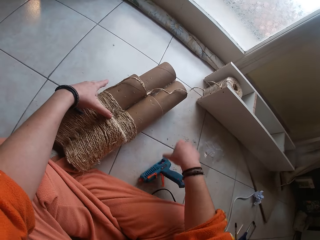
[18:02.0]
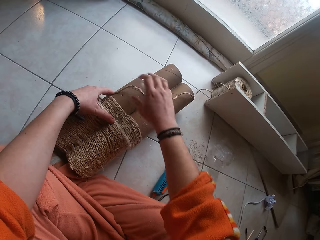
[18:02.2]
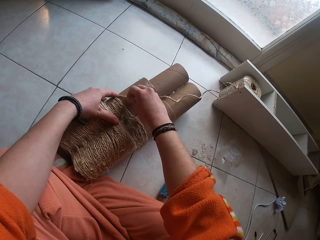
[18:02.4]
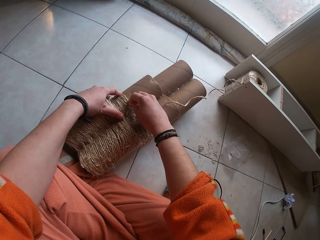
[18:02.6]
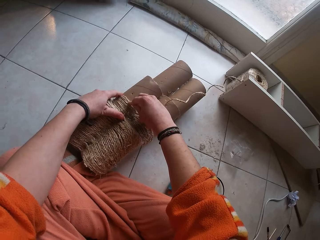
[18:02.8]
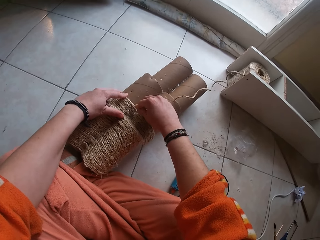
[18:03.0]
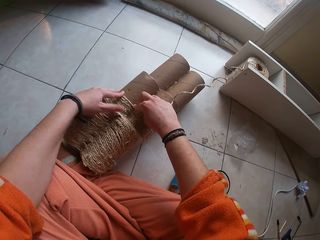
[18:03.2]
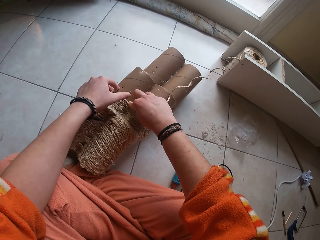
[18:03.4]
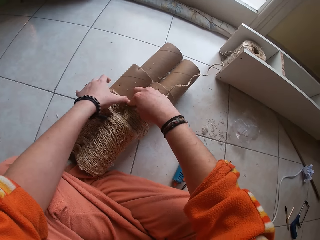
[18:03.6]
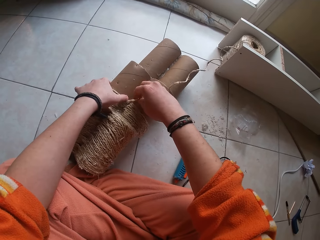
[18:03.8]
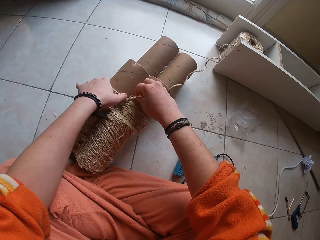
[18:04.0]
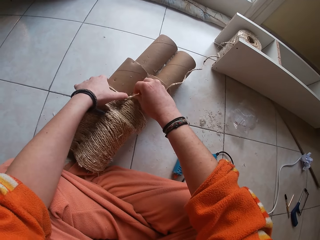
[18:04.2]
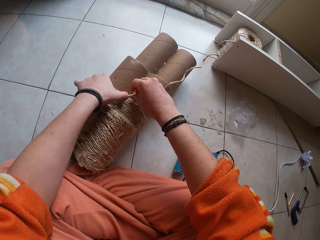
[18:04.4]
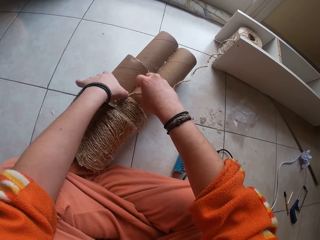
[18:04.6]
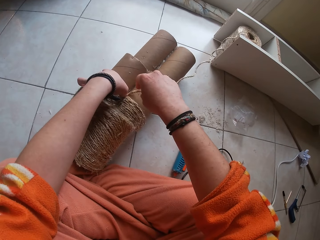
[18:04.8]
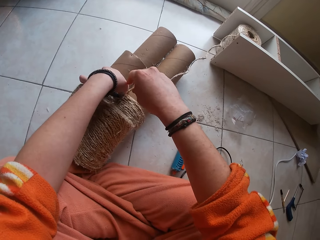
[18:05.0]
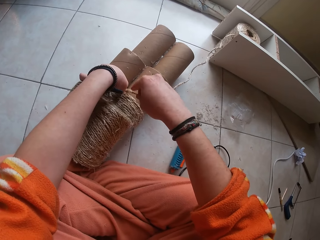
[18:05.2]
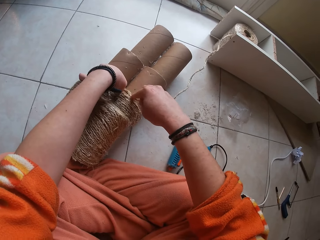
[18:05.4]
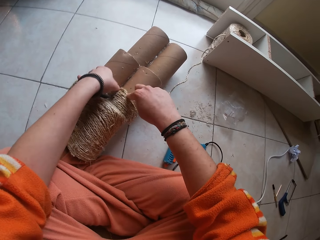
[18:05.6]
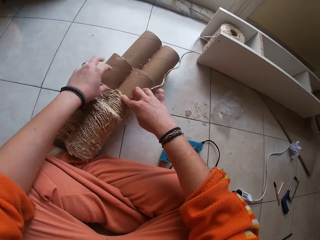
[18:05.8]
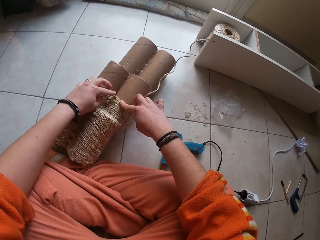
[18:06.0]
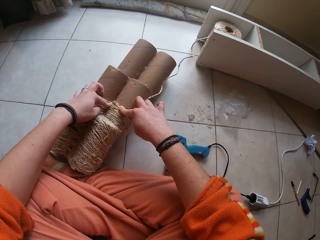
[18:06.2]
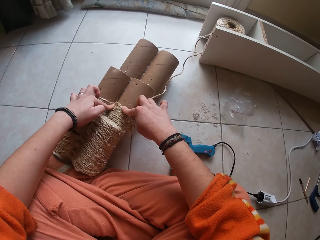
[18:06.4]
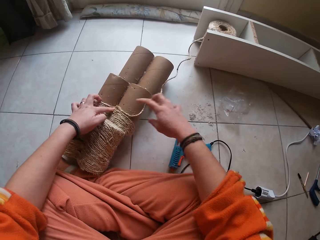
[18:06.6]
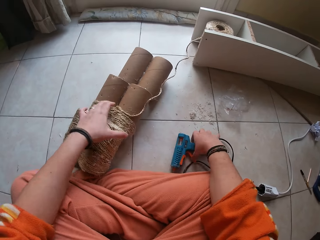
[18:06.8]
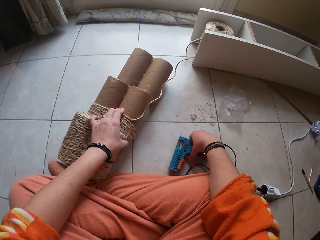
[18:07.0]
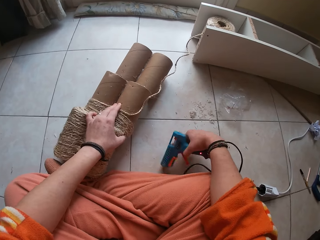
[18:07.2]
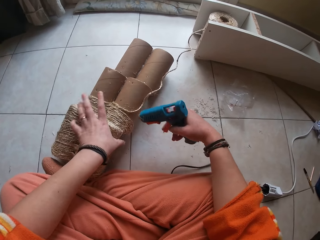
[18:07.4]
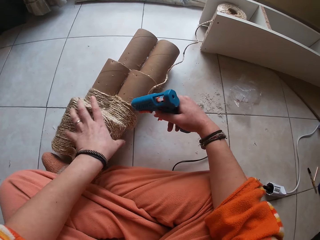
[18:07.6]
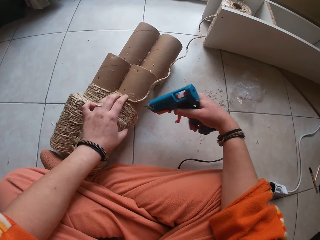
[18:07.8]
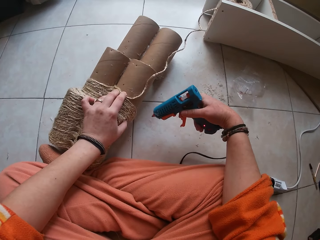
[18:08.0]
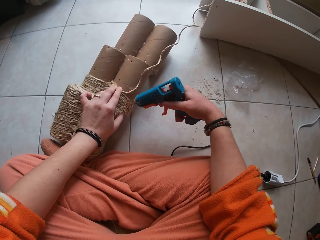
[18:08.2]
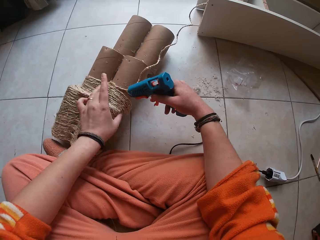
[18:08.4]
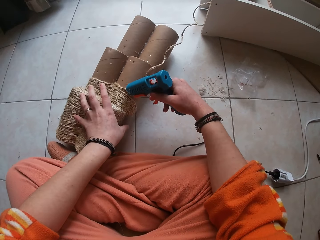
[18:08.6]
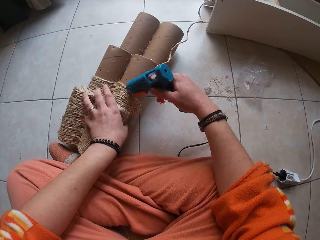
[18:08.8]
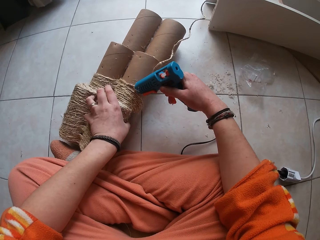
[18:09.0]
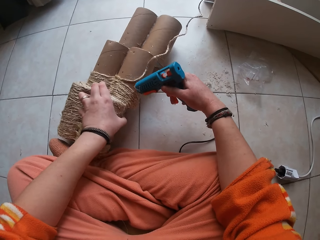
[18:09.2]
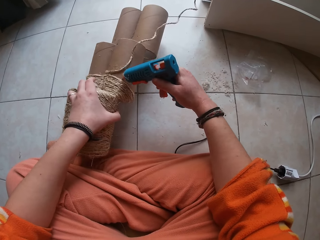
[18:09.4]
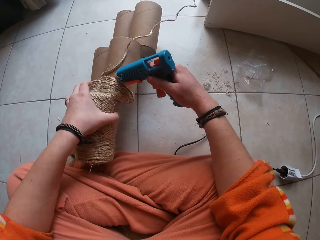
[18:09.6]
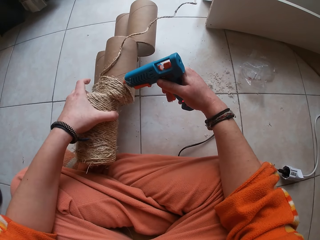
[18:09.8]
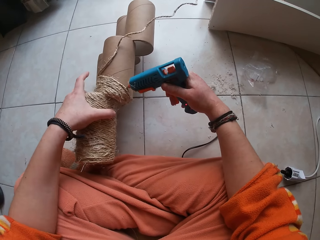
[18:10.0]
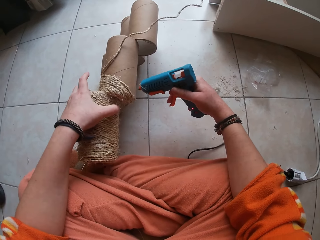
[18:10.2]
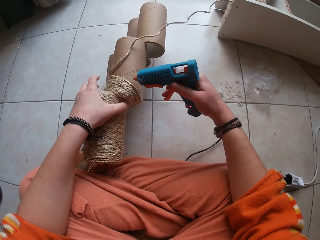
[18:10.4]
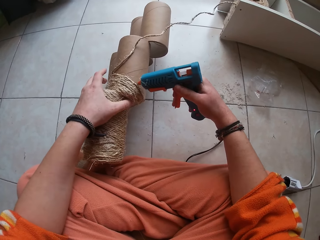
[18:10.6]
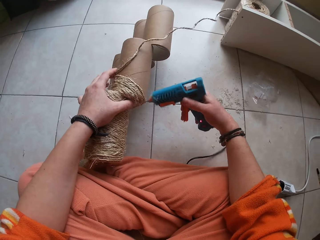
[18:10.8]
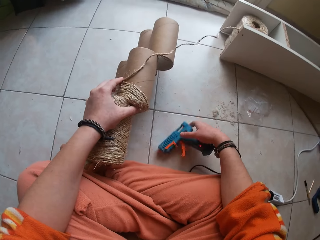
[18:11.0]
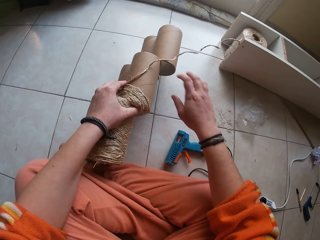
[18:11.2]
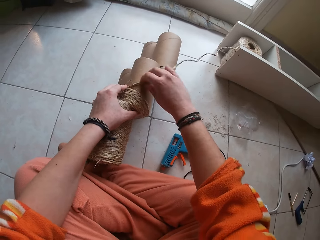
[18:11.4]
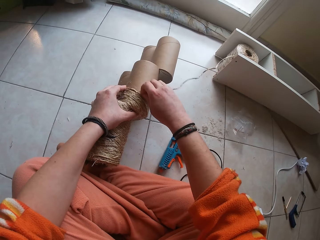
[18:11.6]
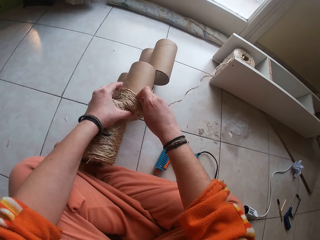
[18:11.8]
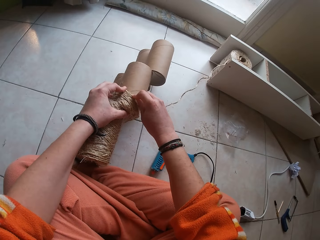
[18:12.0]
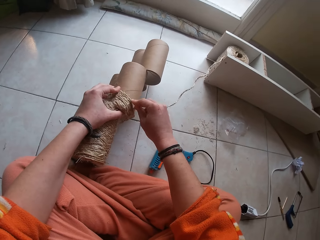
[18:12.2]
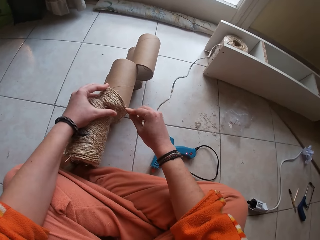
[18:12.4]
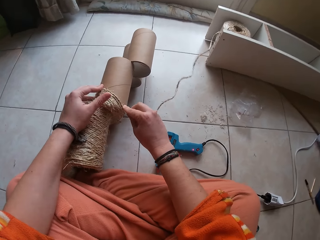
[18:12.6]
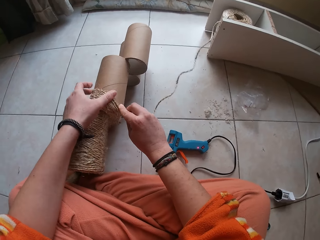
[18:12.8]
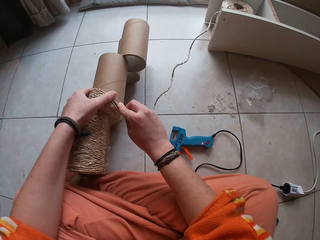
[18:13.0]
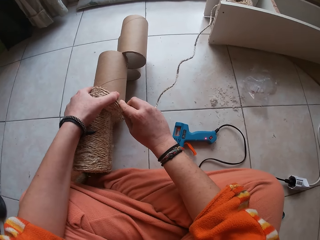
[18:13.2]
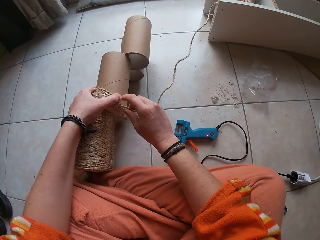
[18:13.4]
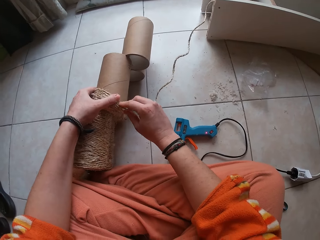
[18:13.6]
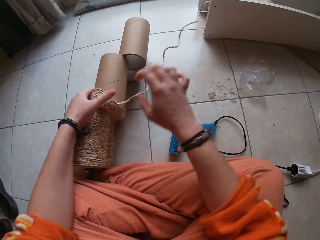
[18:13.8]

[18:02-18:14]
The camera wearer drops the hot glue gun on the ground with his right hand. He gums the twine on the cardboard craft with both hands. He picks up the hot glue gun from the ground with his right hand. He applies gum on the cardboard craft with the hot glue gun in his right hand. He drops the hot glue gun on the ground with his right hand. He gums the twine on the cardboard craft with both hands.

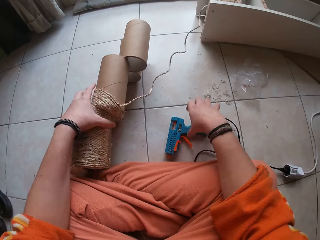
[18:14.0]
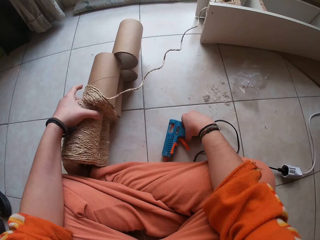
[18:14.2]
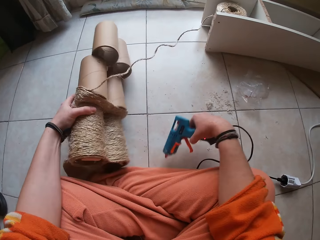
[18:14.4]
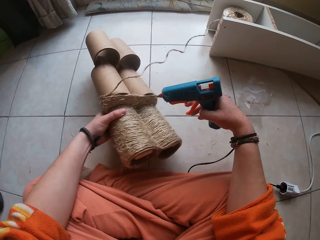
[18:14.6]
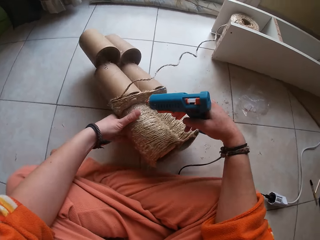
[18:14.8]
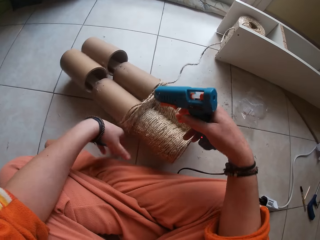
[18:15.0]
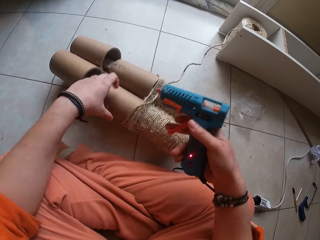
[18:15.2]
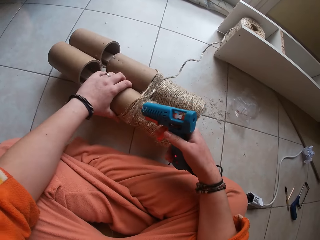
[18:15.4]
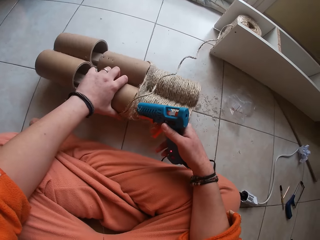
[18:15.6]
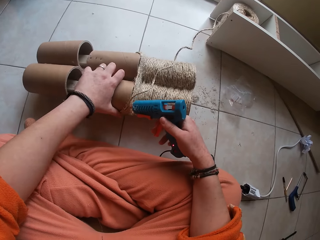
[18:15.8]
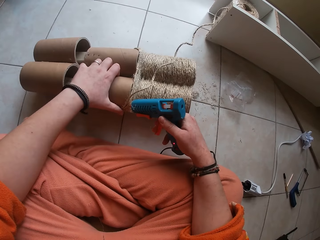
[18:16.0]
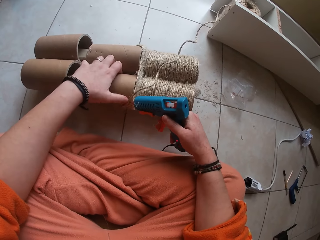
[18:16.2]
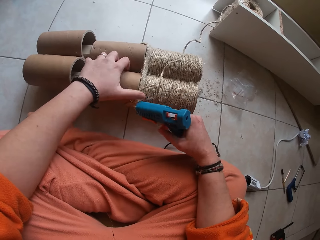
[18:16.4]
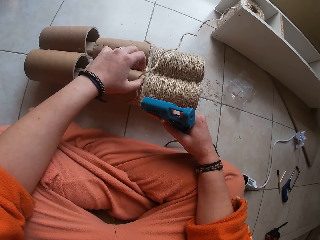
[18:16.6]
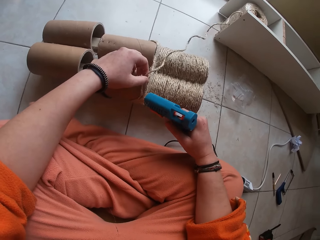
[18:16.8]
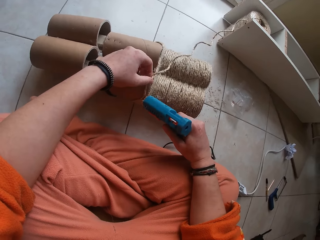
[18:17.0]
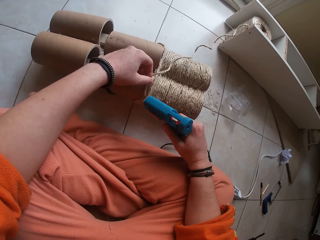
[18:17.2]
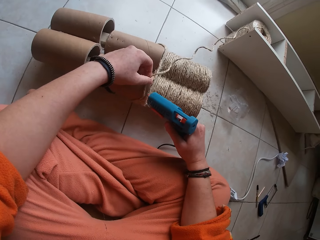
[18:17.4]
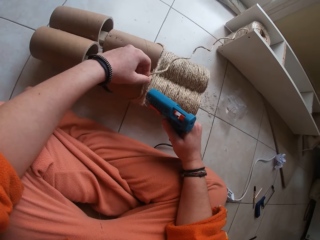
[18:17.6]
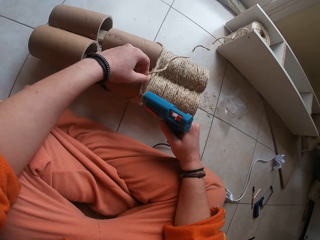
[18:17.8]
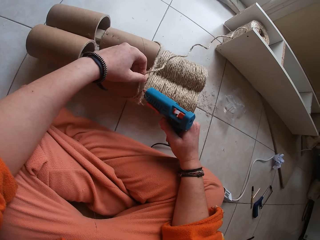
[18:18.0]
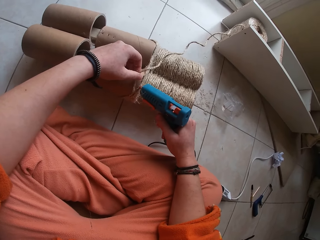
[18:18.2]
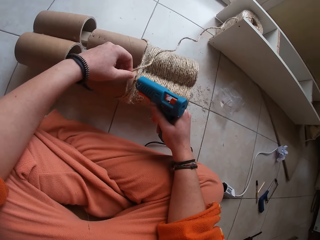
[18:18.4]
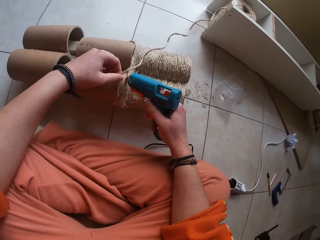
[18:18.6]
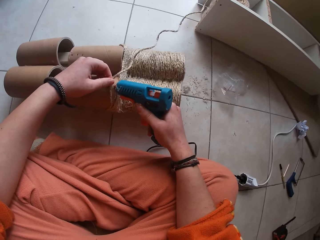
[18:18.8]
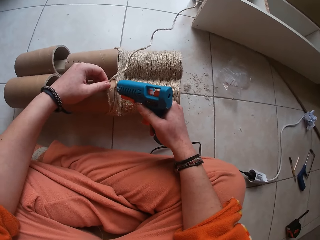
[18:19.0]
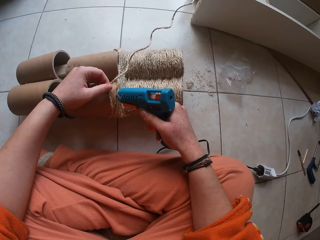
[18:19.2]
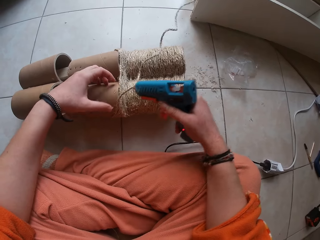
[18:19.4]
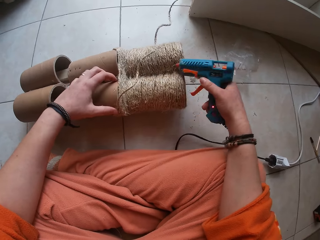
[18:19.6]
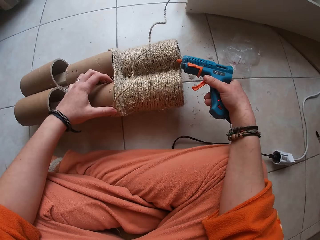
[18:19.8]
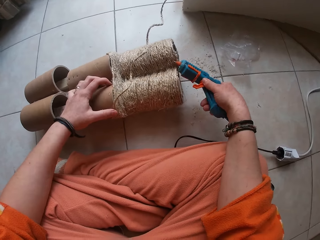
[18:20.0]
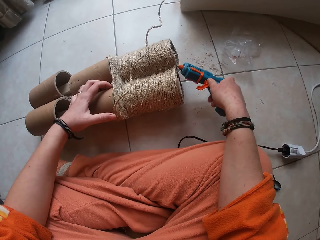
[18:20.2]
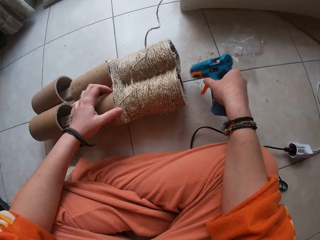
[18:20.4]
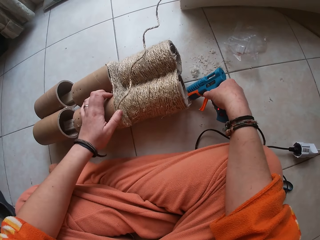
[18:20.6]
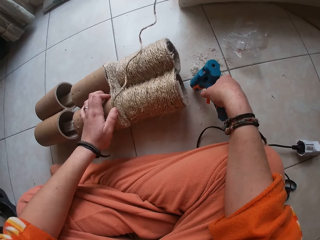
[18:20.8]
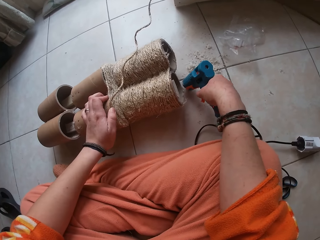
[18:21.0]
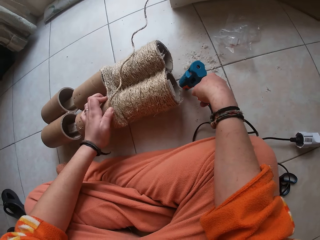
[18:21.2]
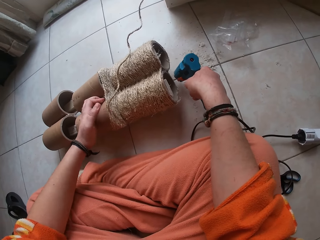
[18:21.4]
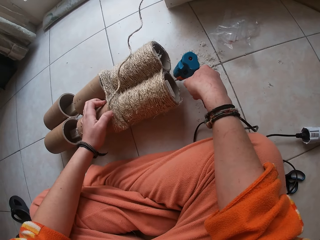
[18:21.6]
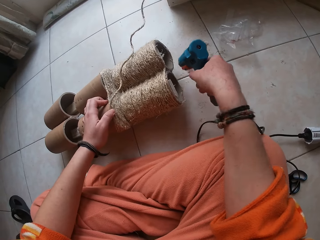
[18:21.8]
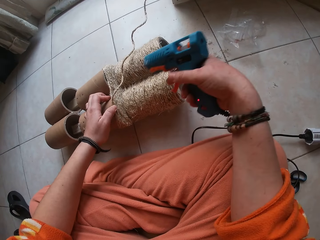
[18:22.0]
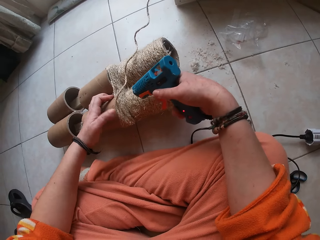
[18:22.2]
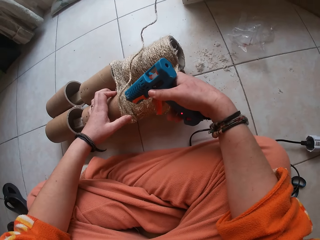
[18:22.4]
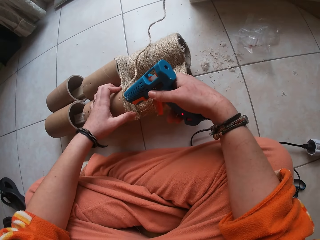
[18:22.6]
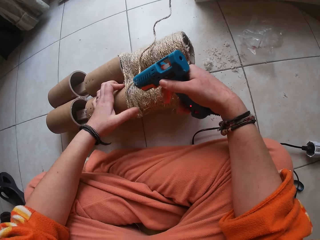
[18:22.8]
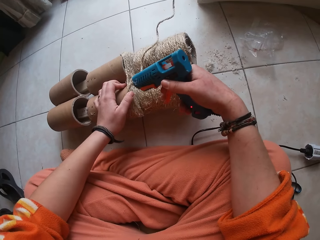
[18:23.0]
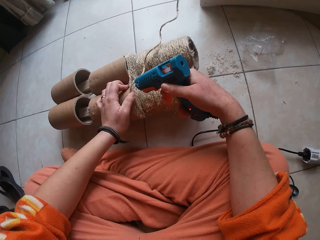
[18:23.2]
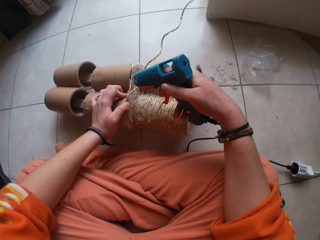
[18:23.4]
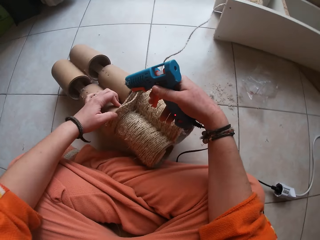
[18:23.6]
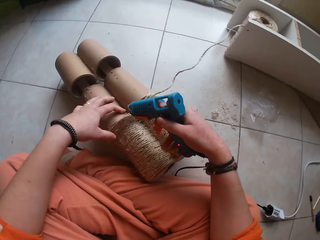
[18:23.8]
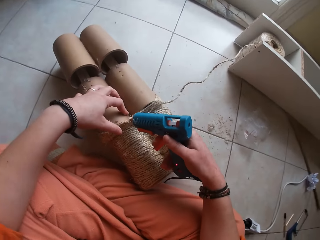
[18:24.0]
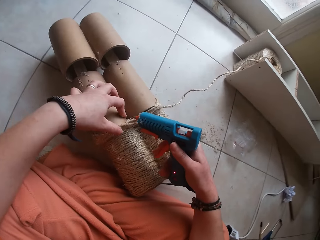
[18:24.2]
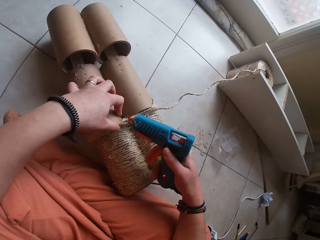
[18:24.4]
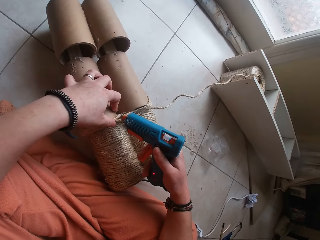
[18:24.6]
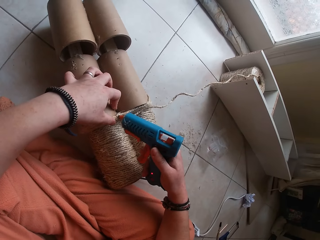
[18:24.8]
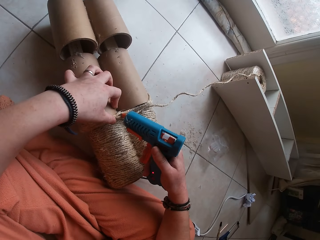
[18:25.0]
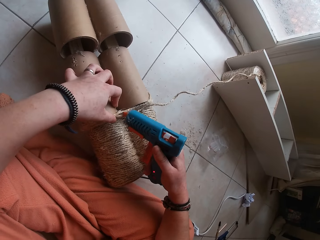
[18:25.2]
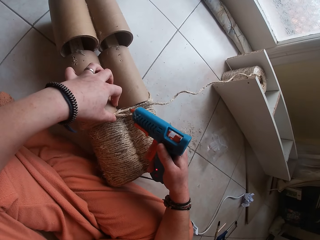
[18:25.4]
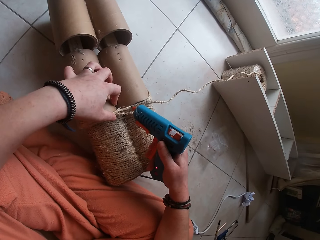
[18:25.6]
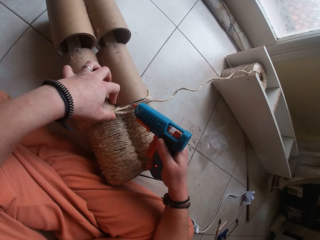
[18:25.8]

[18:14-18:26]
The camera wearer picks up the hot glue gun from the ground with his right hand. They adjust the cardboard craft on the ground with both hands. They apply glue on the craft, on the rolls, with the glue gun in her right hand. They put the glue gun on the floor.
